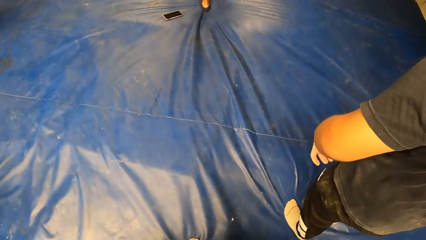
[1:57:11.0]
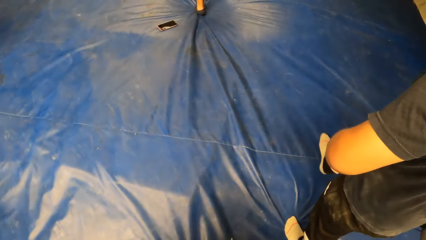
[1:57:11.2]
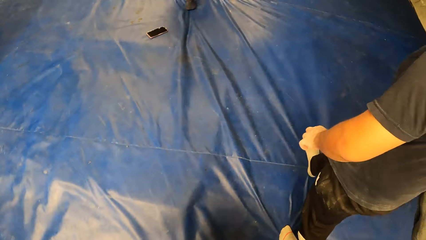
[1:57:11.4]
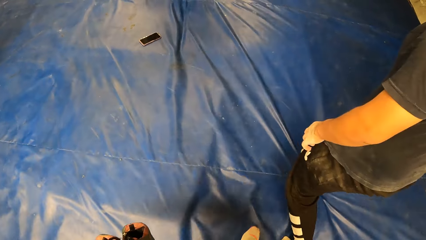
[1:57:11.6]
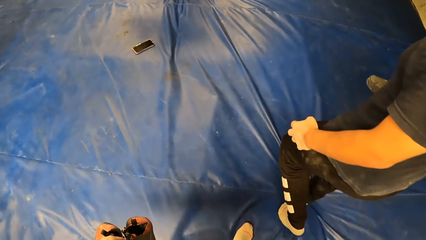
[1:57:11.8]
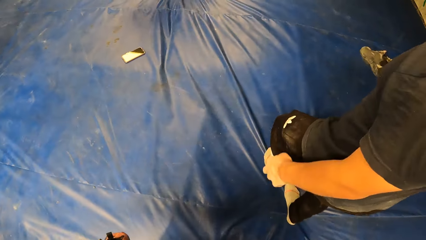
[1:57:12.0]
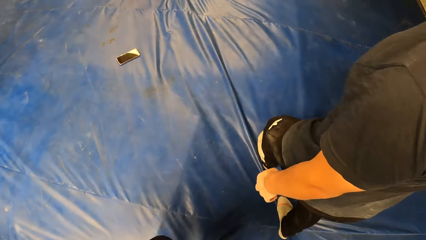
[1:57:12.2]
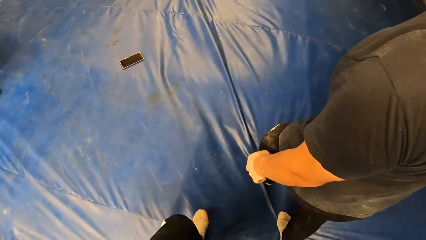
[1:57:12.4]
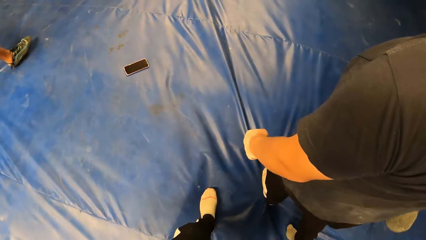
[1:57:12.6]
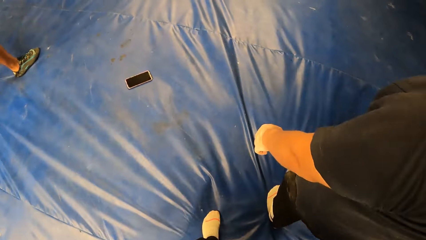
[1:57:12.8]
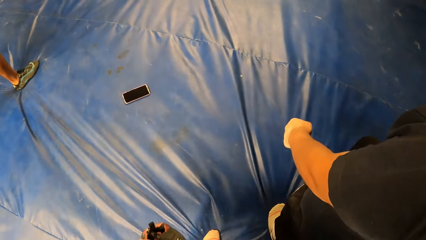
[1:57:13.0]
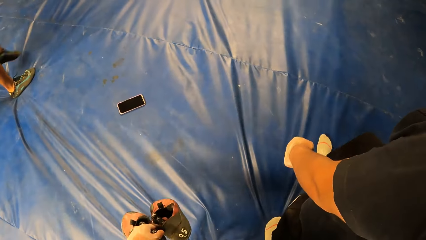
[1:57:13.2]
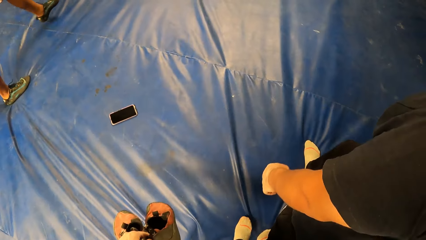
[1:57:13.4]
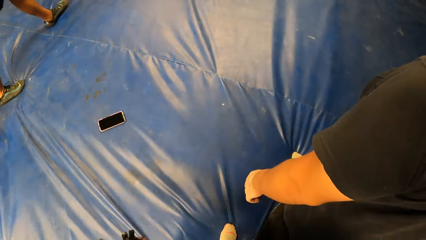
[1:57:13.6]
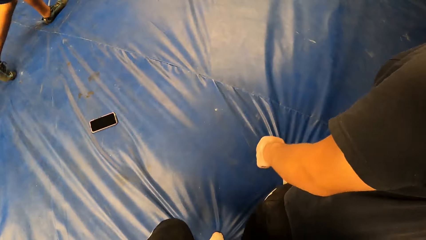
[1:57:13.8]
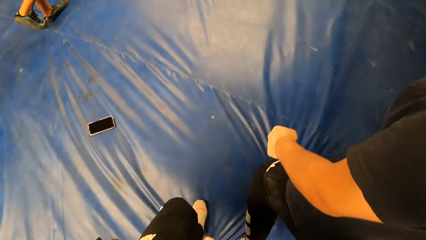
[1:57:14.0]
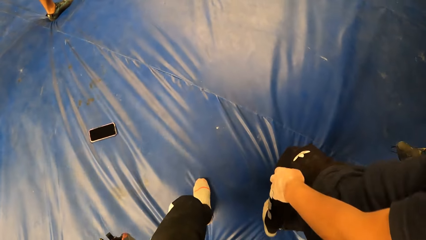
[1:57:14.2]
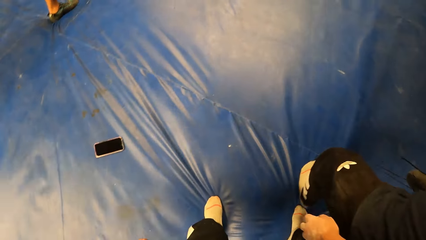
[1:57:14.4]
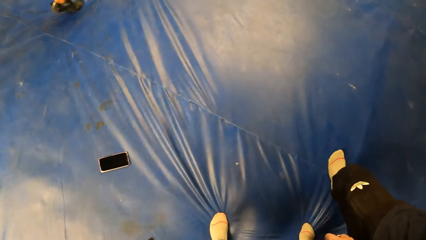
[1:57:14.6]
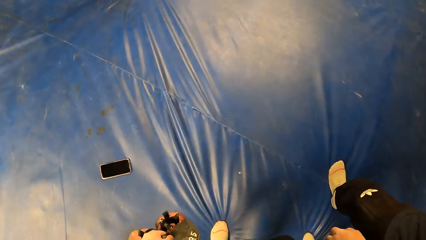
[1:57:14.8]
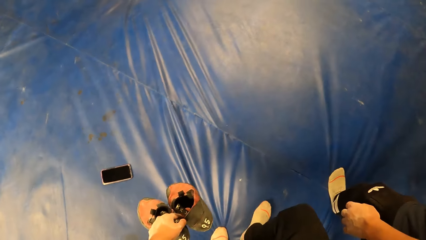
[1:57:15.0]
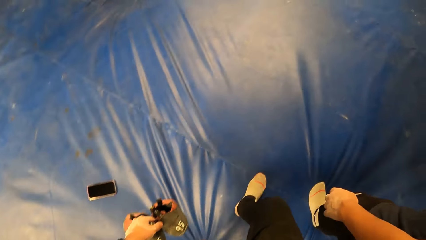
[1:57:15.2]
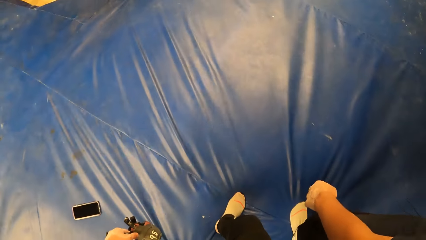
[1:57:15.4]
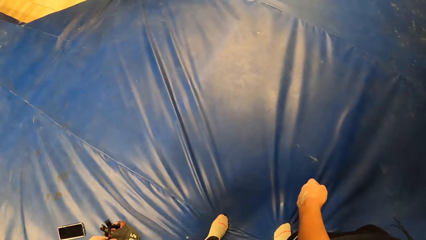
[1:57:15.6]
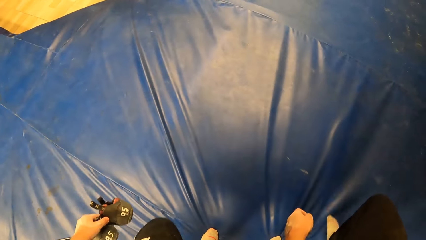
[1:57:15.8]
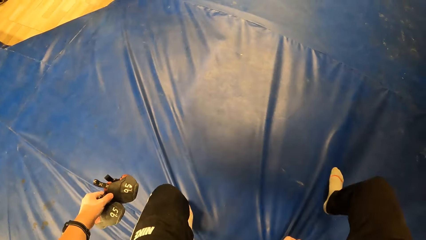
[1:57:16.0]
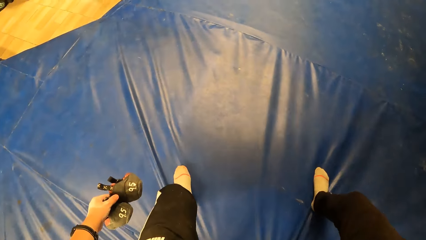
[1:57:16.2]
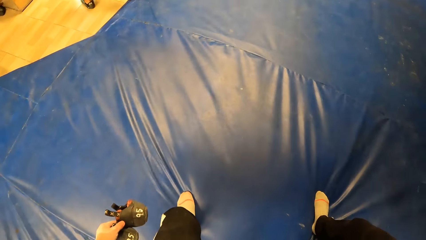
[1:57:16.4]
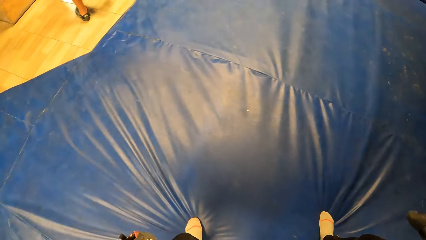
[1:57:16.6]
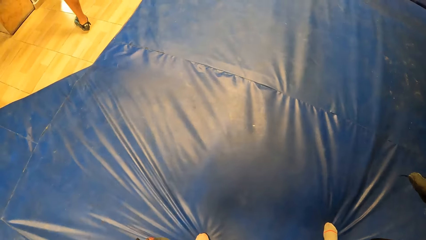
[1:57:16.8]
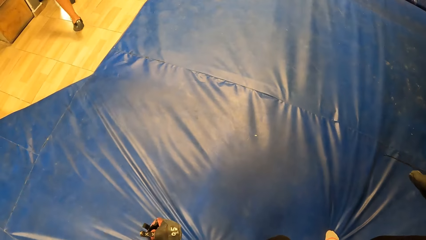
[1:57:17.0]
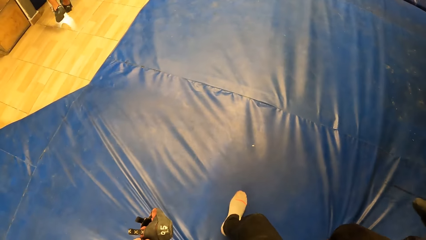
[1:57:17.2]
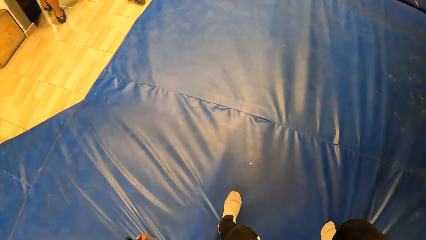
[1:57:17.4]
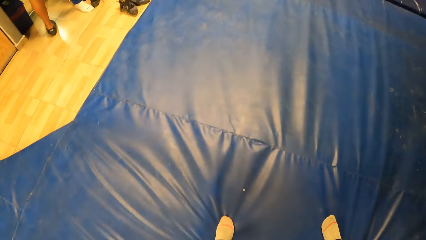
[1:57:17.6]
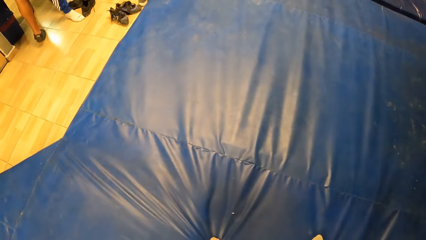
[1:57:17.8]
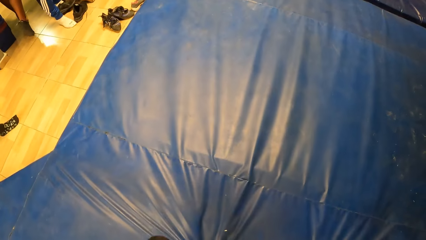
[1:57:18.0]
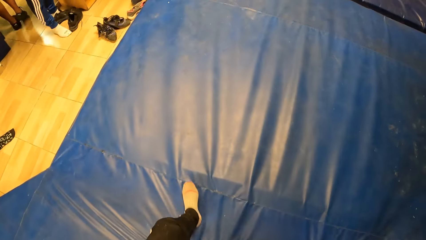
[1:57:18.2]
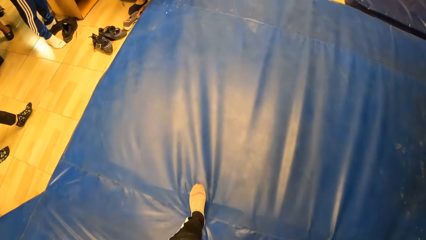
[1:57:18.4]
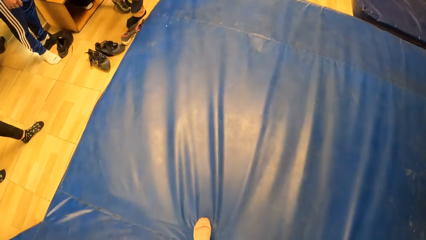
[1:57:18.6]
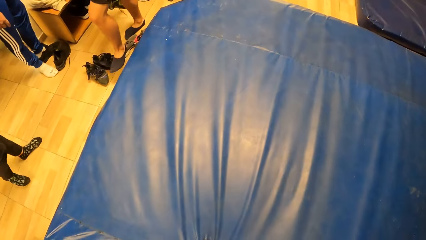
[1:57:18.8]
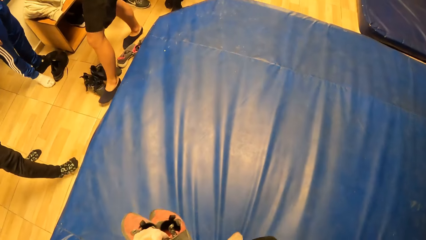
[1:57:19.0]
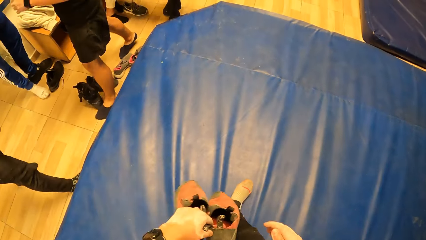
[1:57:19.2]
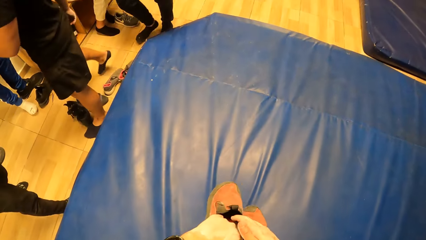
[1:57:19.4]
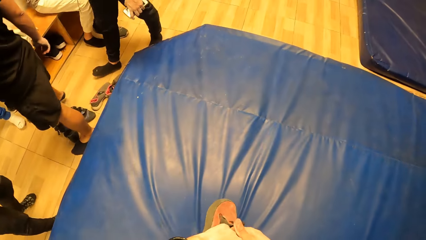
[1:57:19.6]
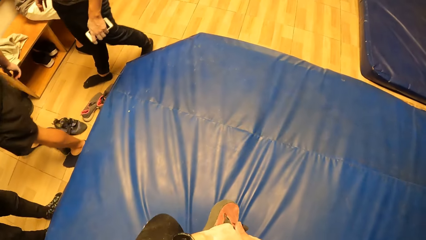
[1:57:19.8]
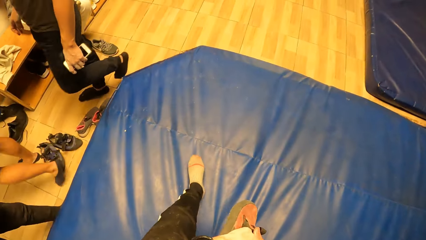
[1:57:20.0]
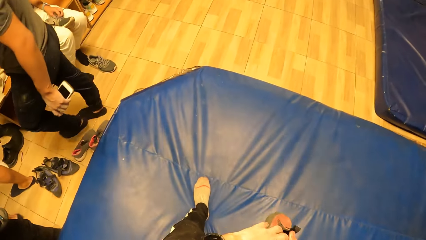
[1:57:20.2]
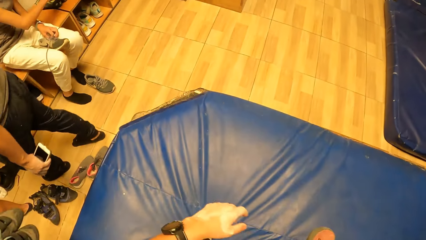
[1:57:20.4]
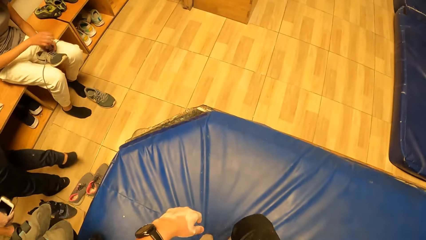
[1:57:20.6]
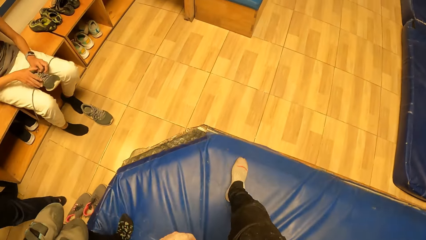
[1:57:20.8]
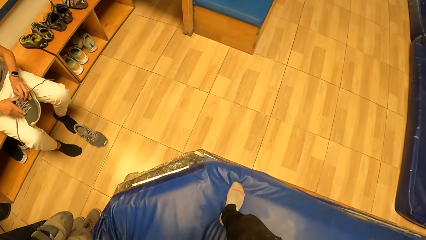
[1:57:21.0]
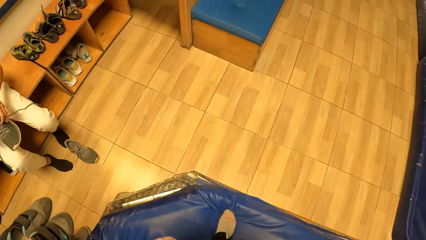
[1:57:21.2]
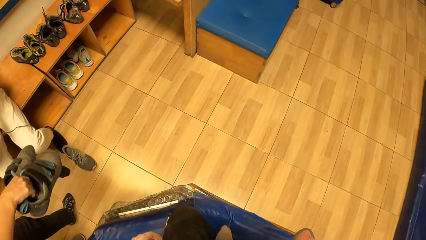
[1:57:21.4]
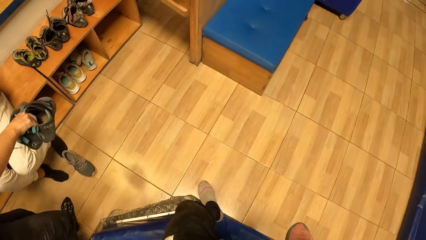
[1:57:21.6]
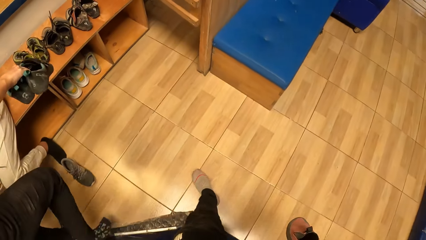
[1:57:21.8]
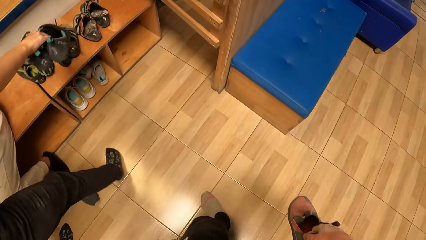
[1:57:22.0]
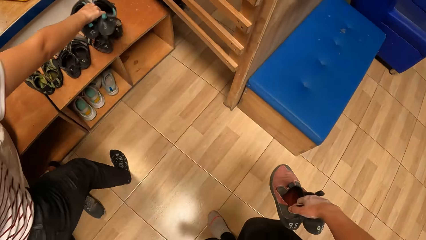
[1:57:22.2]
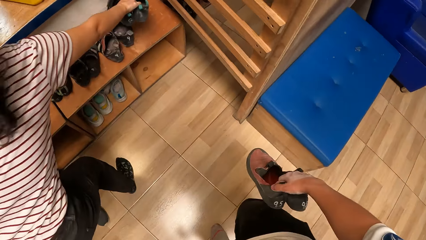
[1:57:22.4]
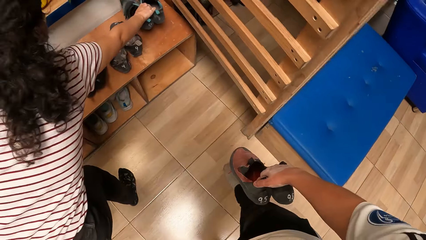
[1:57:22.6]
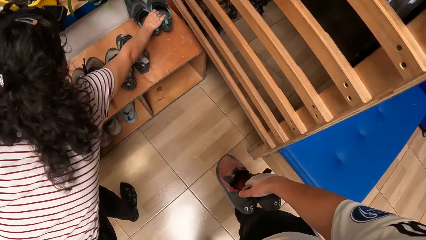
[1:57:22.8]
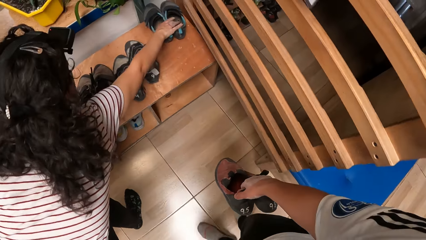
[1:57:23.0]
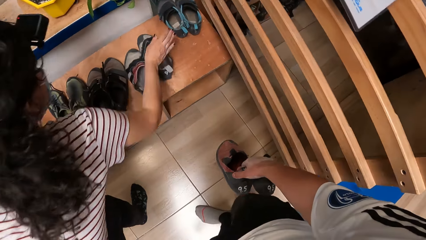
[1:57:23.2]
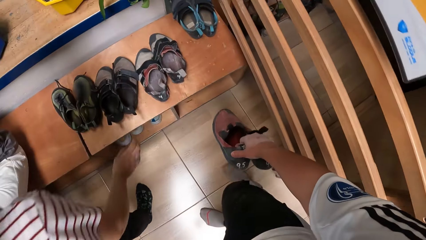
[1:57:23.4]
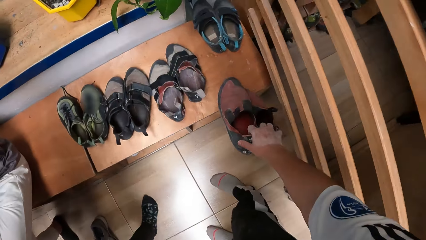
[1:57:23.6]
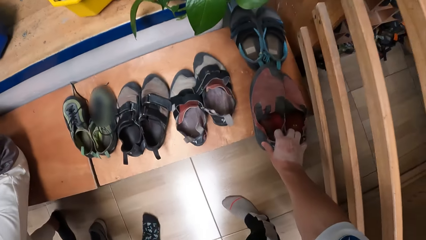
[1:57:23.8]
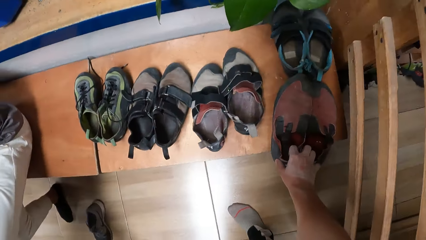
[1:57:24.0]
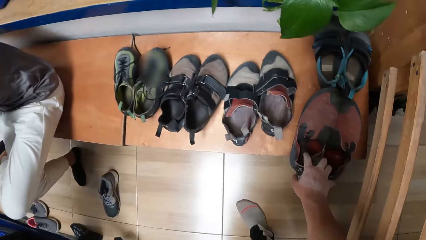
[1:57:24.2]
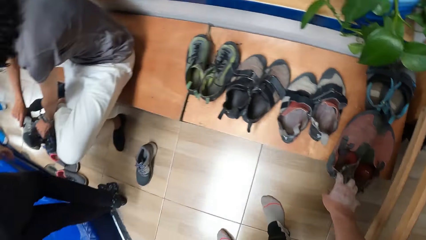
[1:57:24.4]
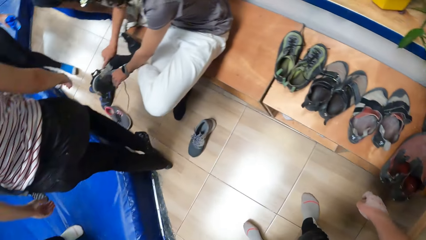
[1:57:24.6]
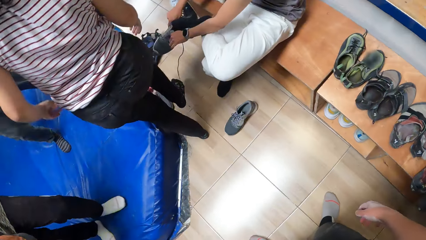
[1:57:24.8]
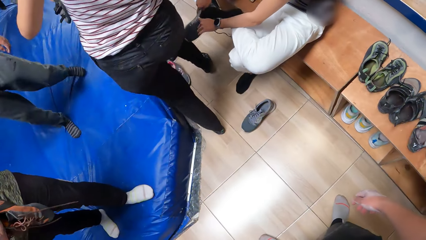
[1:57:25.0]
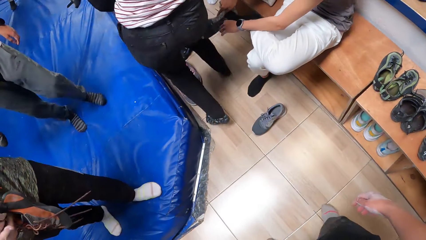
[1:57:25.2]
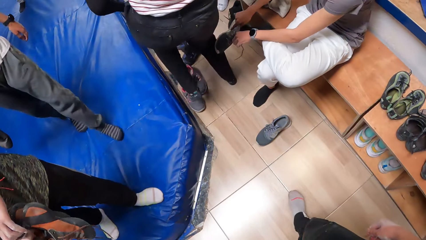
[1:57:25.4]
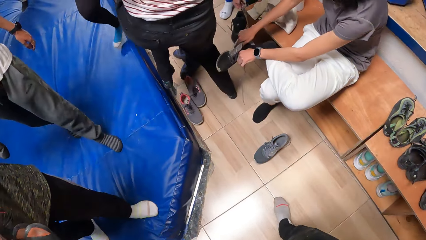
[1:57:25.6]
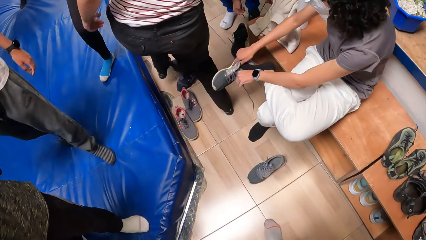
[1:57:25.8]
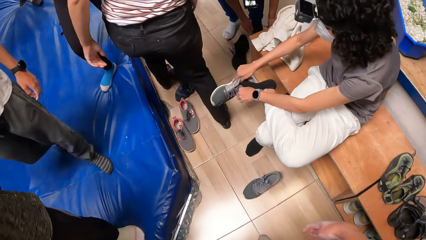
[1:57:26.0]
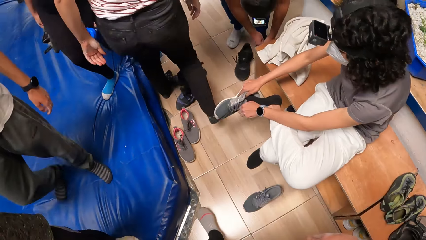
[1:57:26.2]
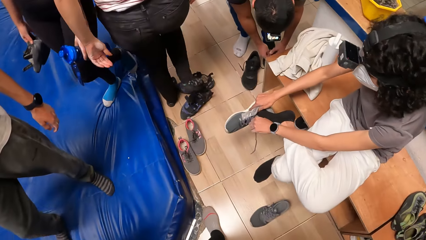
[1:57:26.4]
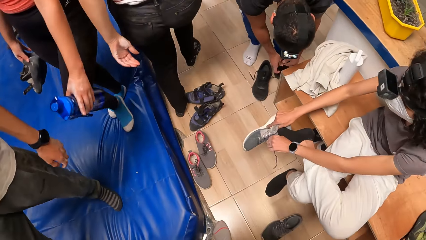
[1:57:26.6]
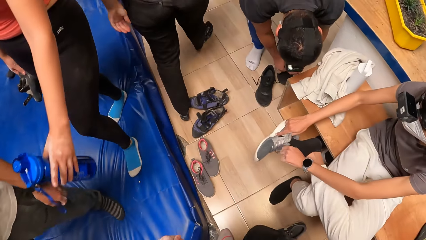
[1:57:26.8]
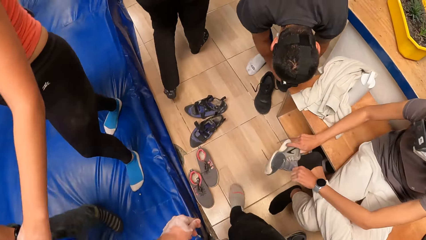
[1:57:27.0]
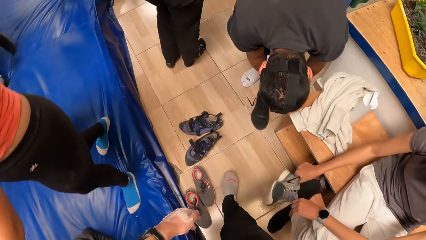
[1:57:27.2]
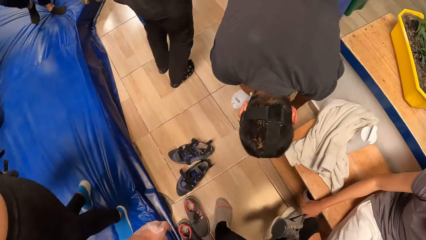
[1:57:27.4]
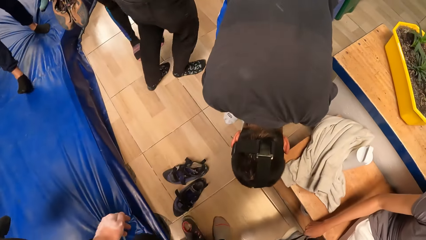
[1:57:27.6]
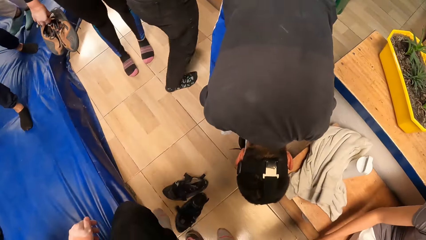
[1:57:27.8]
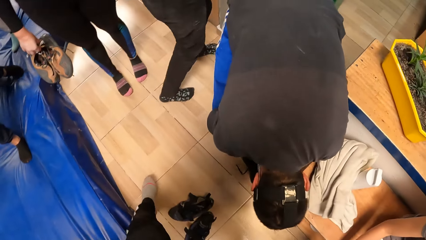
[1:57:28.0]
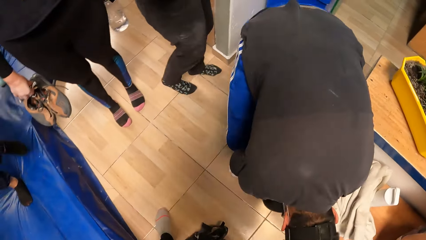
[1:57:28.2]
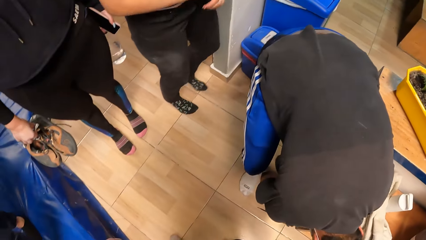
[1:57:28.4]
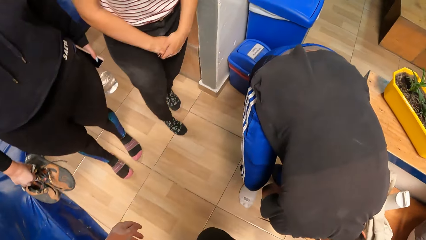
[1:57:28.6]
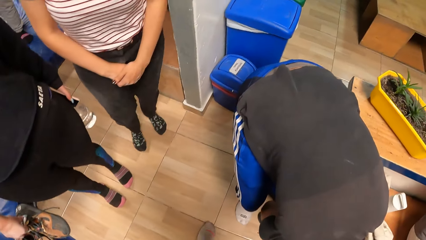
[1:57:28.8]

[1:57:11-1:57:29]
A man touches his t-shirt. A woman drops the pair of shoes in her left hand on a shoe rack. The camera wearer drops the pair of shoes in his right hand on the shoe rack. He turns around the room. Another man wears a shoe on his right leg with both hands. The camera wearer walks around the room. Another man removes a shoe from his left leg with both hands.
